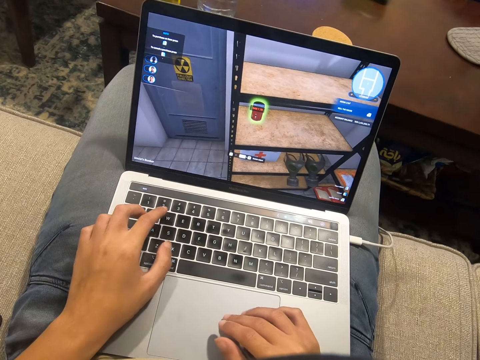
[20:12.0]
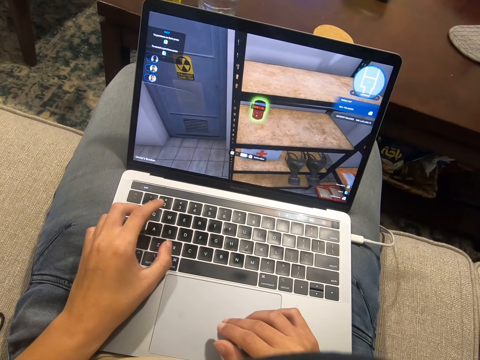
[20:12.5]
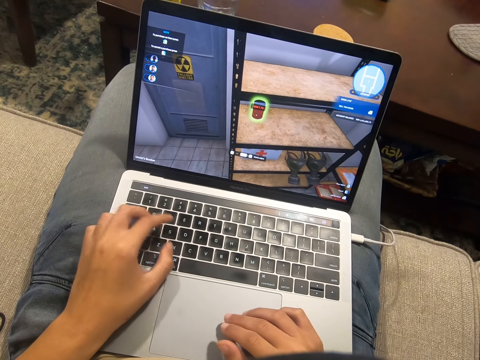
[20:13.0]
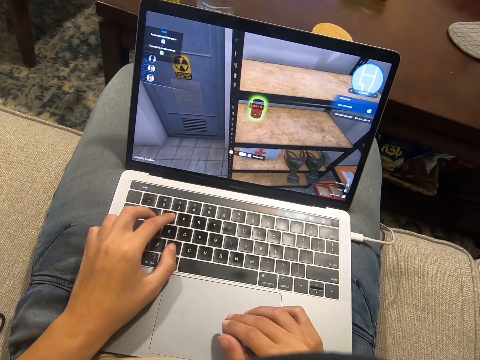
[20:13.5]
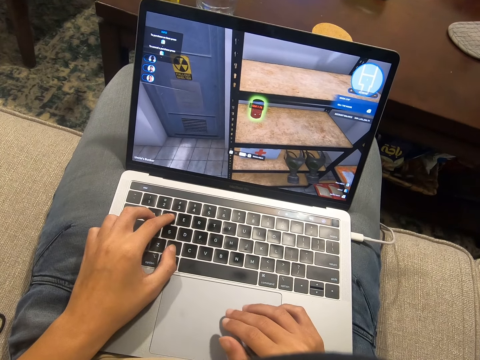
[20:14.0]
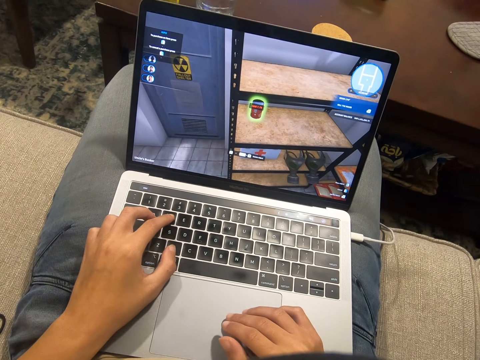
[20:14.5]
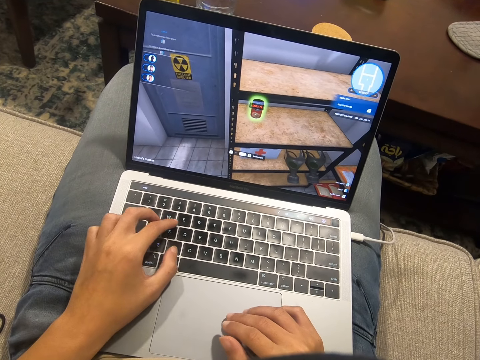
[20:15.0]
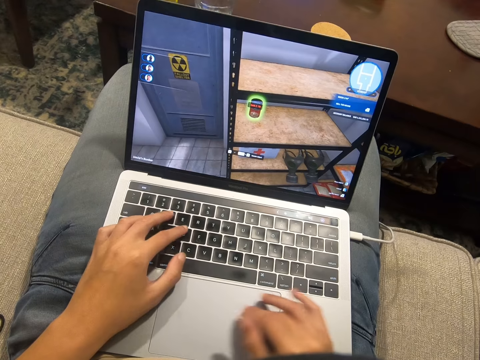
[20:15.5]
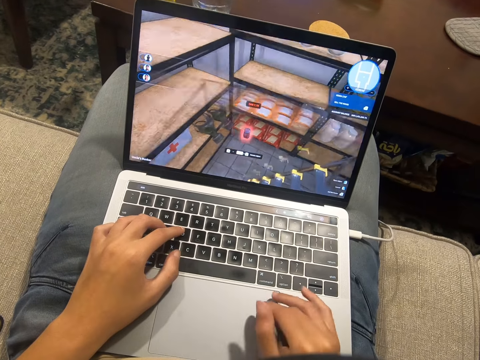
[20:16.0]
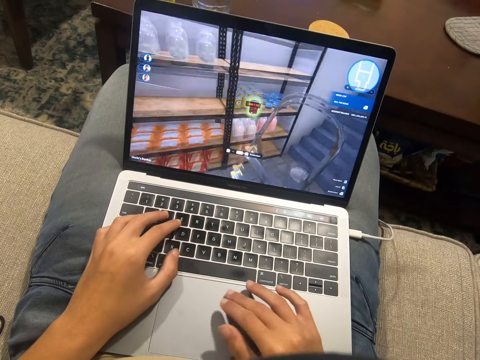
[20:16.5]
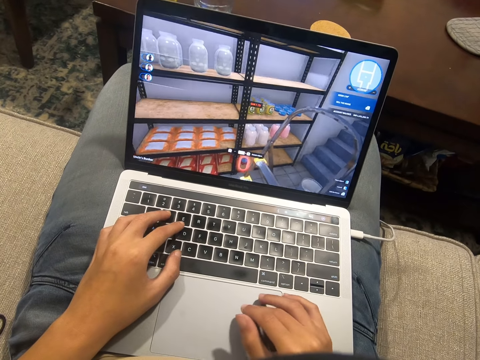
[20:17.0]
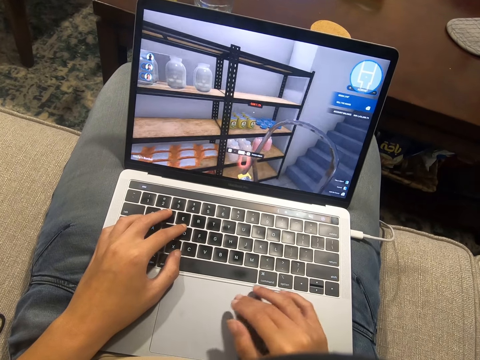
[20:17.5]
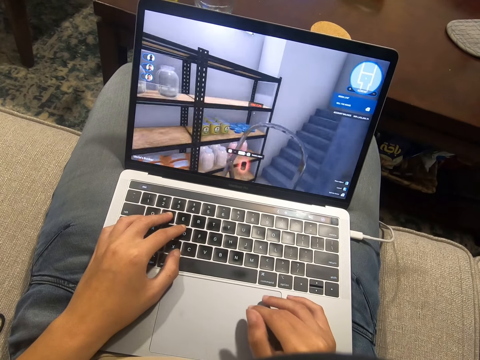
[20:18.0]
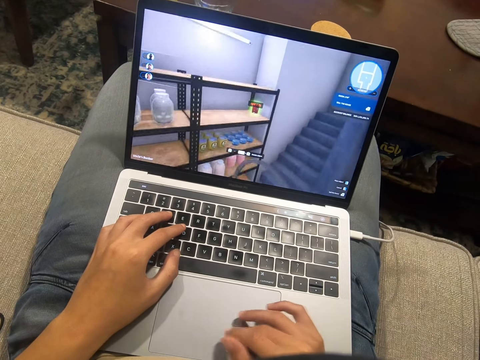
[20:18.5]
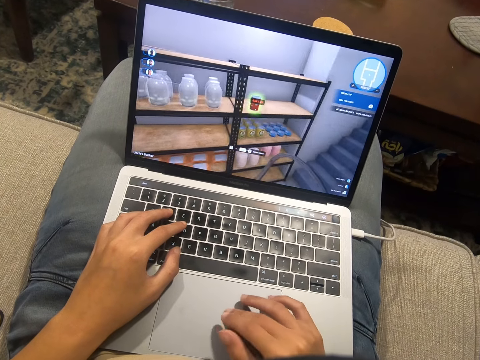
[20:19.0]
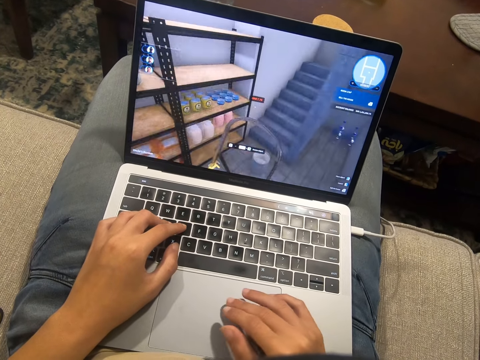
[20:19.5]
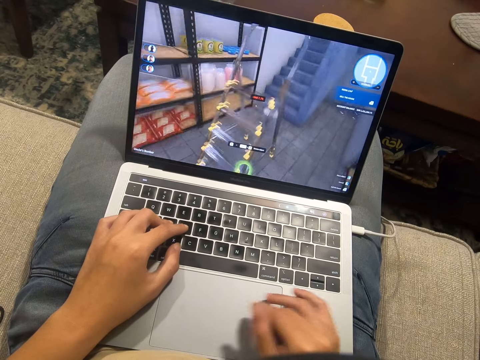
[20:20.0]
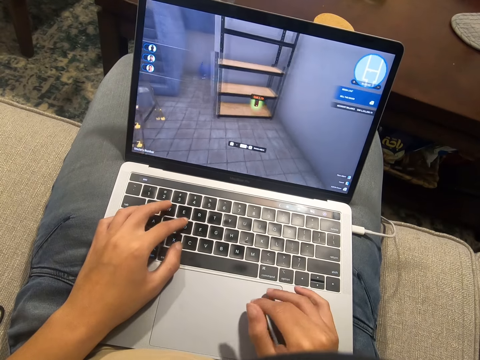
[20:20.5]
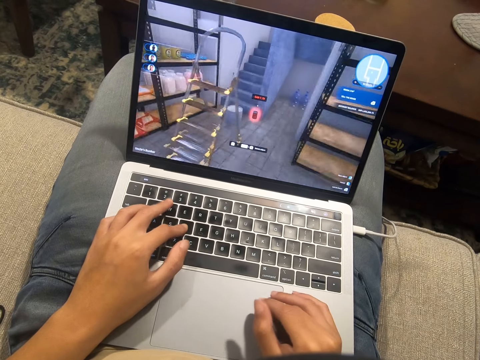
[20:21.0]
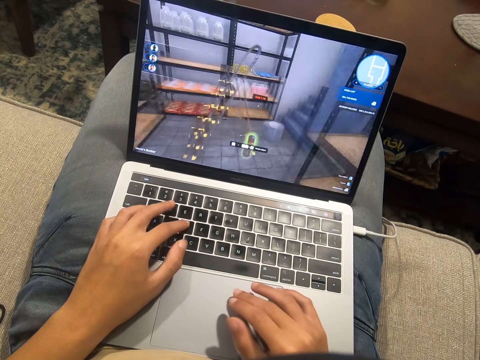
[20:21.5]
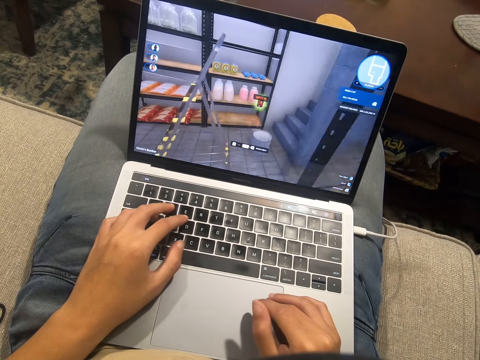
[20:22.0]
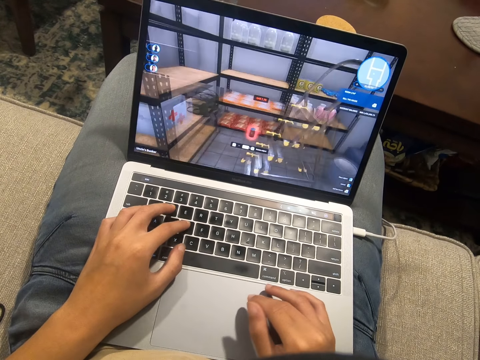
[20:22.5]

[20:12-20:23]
The camera wearer presses the keyboard.

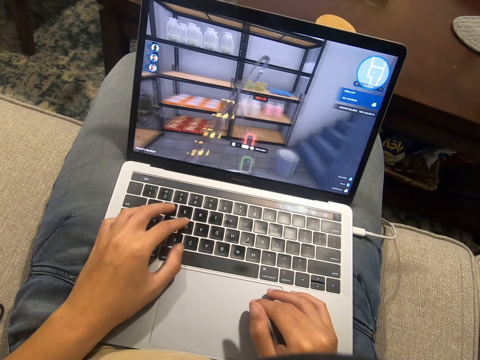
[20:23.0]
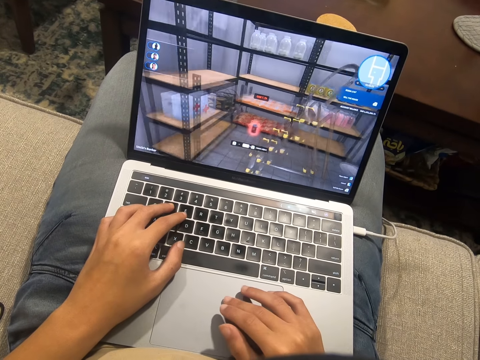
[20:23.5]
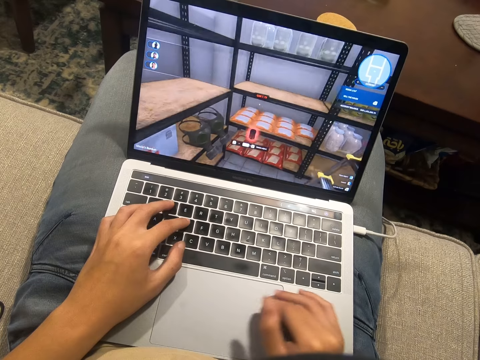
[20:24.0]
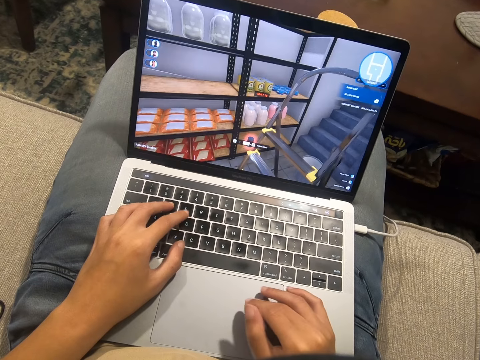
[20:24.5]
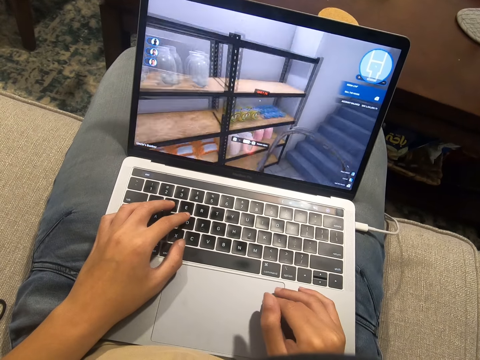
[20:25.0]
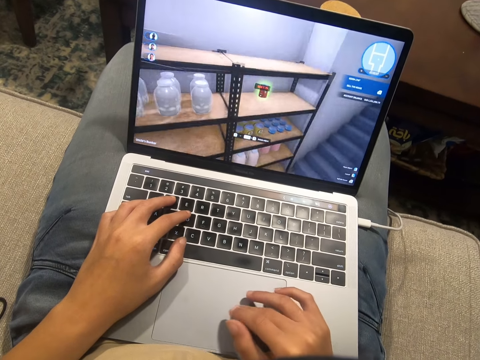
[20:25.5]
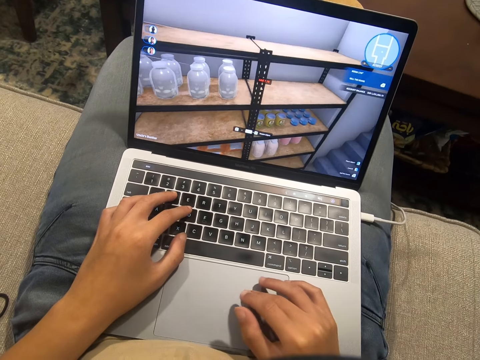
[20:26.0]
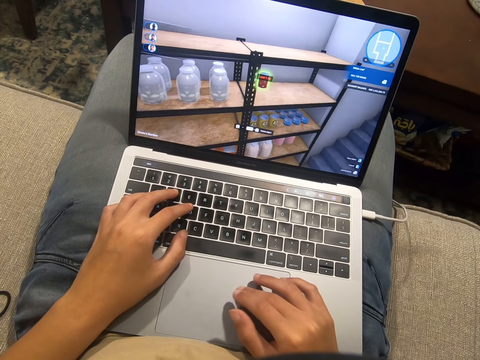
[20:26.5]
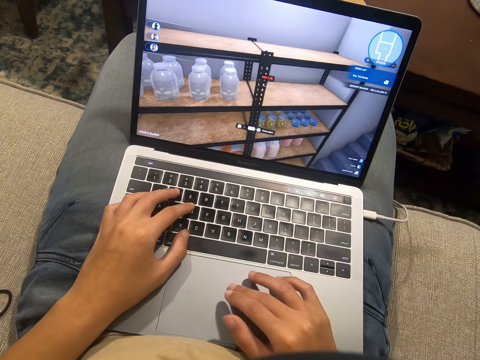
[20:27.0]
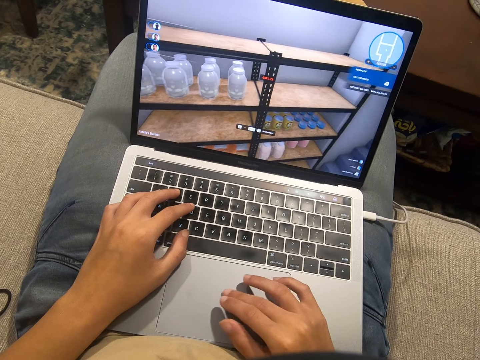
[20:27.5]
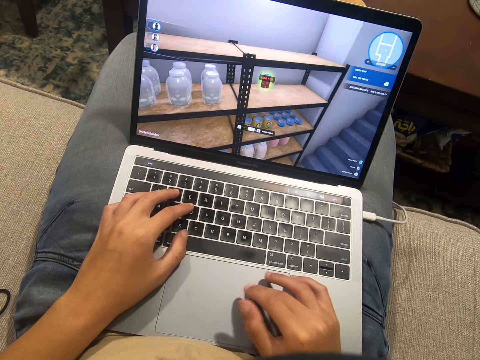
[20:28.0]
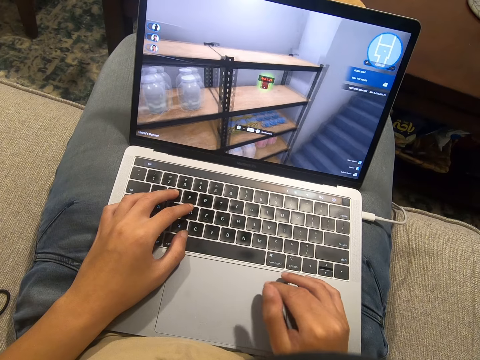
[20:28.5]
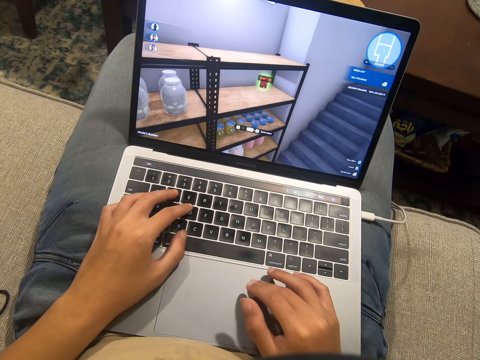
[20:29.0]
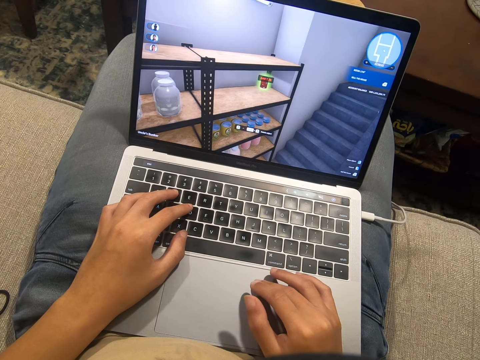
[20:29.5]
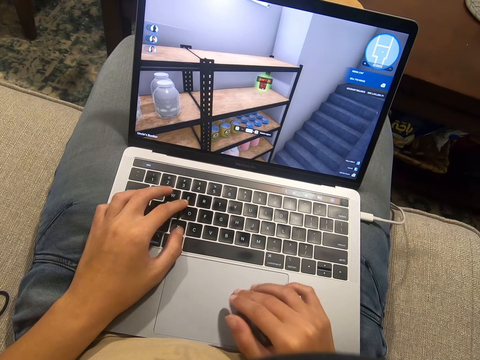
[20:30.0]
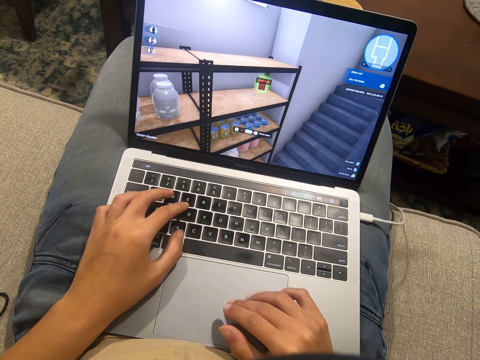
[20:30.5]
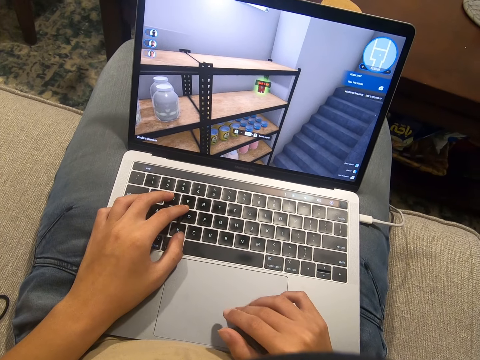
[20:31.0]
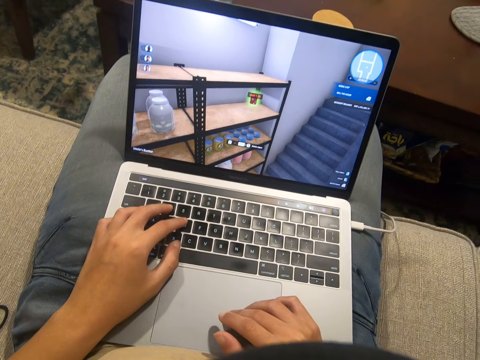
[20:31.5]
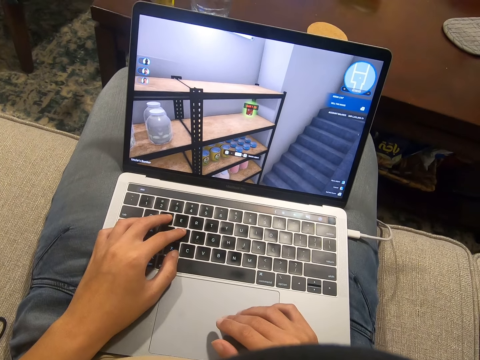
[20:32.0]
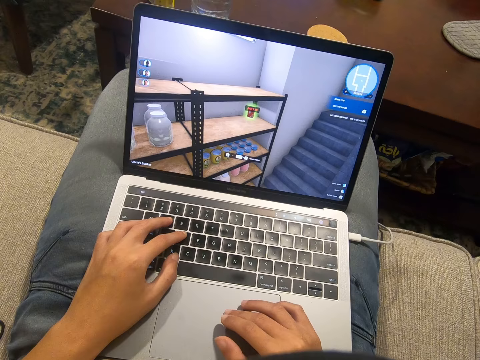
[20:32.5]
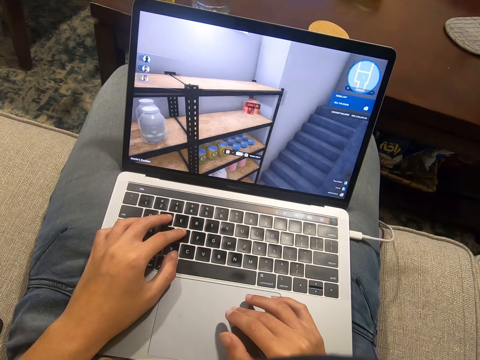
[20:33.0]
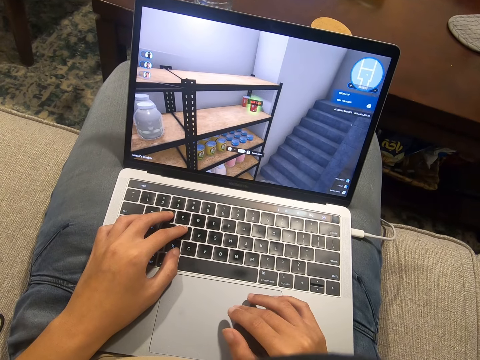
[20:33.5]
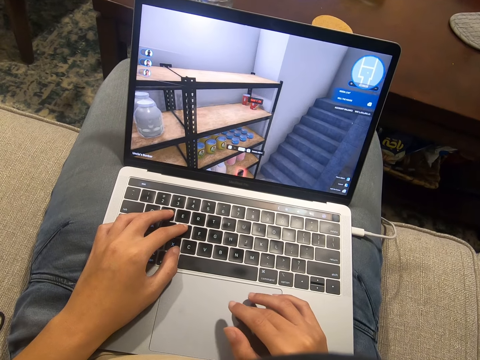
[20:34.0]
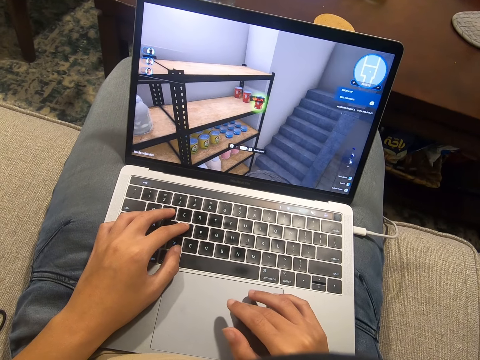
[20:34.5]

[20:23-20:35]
The camera wearer scrolls on the laptop.

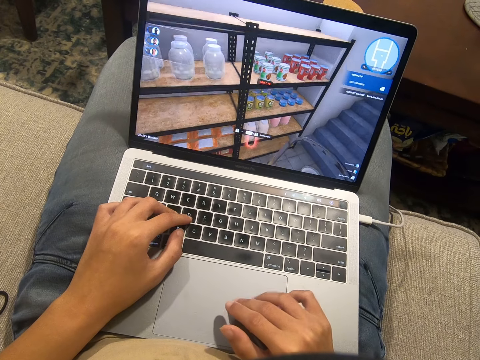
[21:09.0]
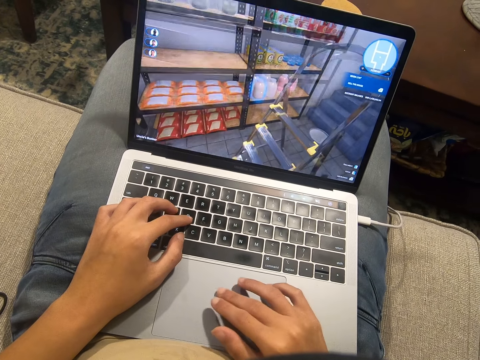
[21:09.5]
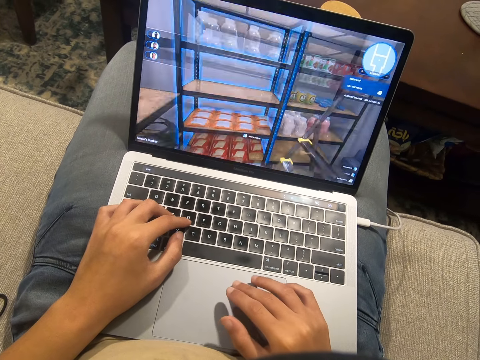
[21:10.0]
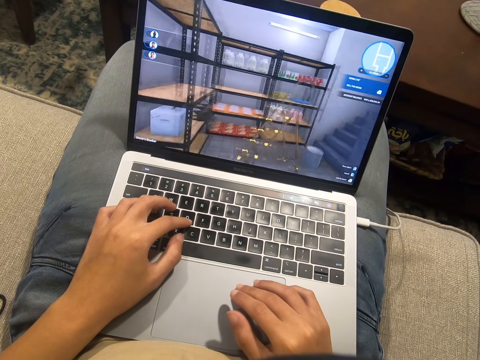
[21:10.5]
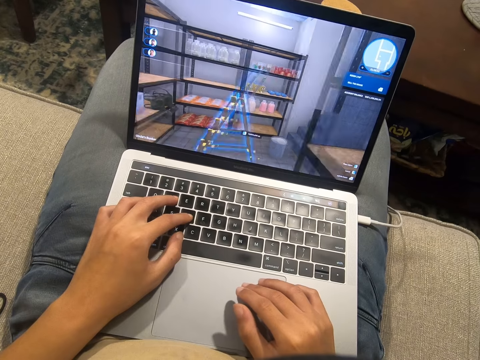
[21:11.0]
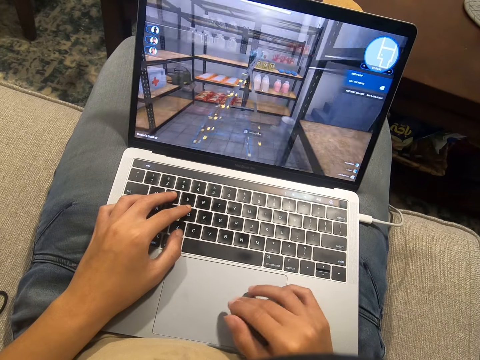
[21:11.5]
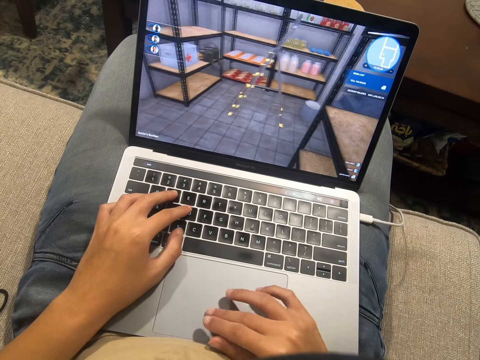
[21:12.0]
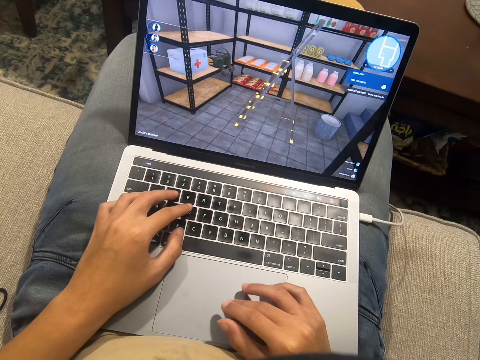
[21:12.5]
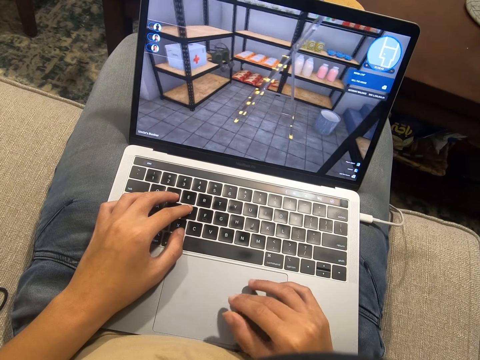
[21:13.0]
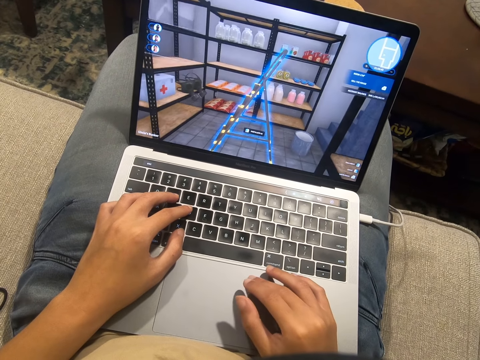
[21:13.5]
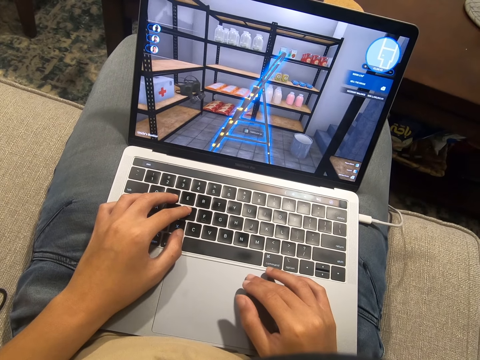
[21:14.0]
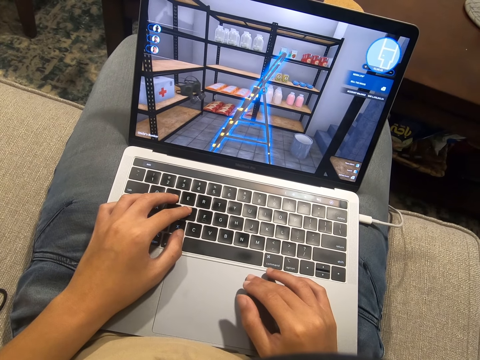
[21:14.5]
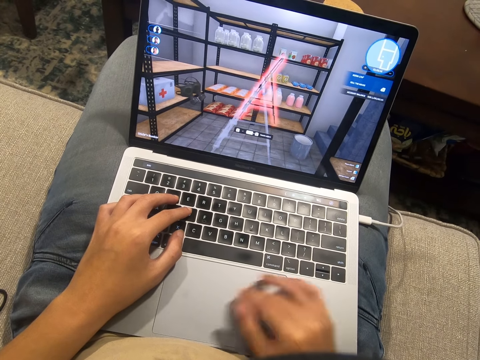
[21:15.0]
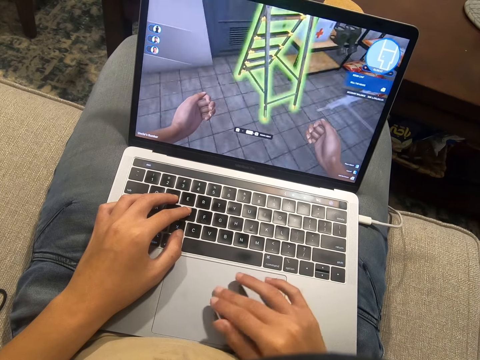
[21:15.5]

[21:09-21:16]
The camera wearer presses on the keyboard.
